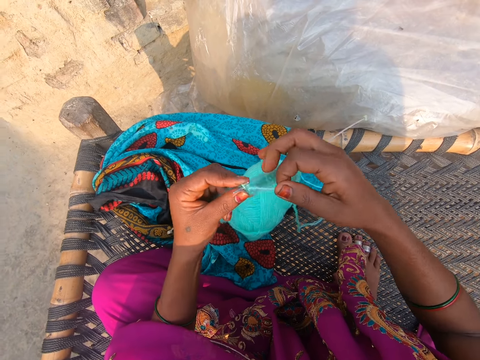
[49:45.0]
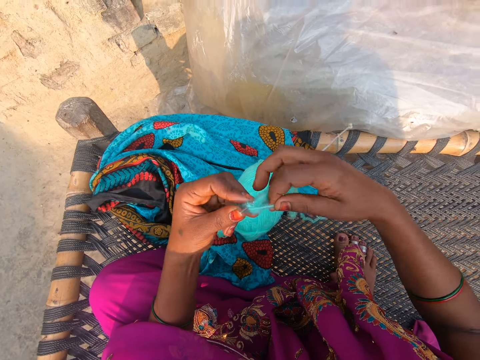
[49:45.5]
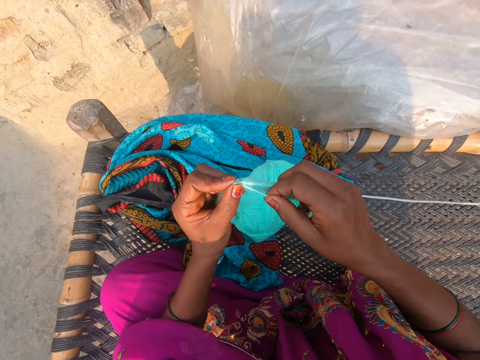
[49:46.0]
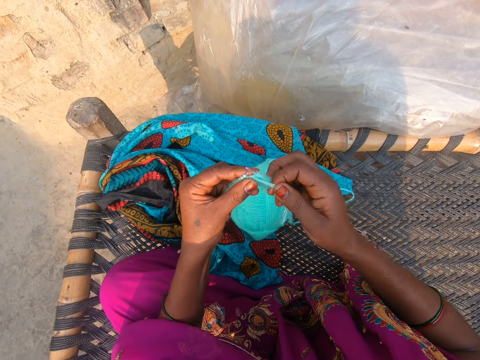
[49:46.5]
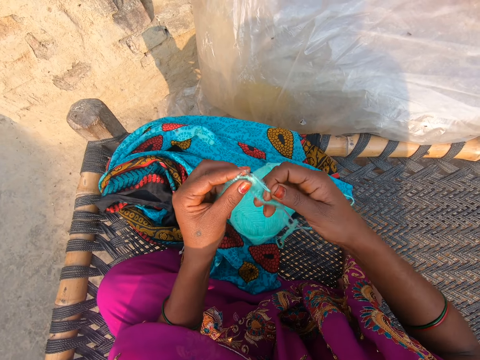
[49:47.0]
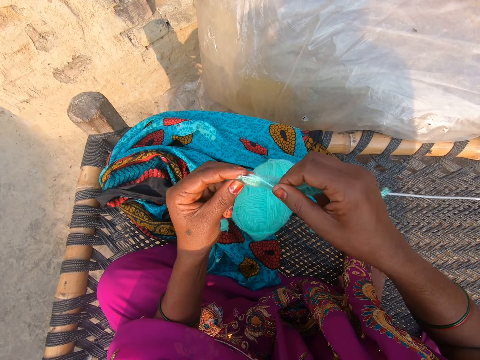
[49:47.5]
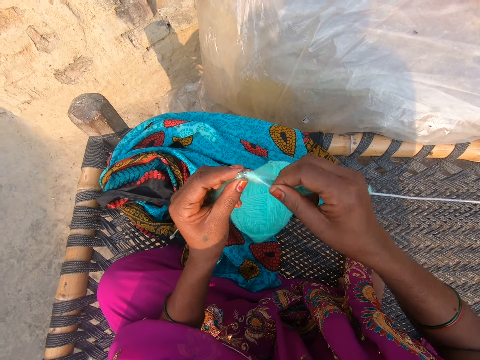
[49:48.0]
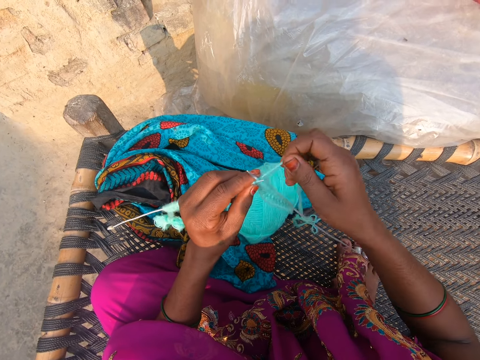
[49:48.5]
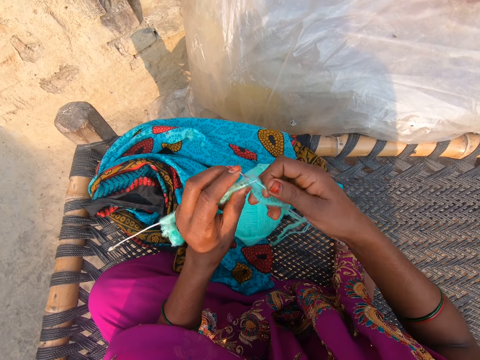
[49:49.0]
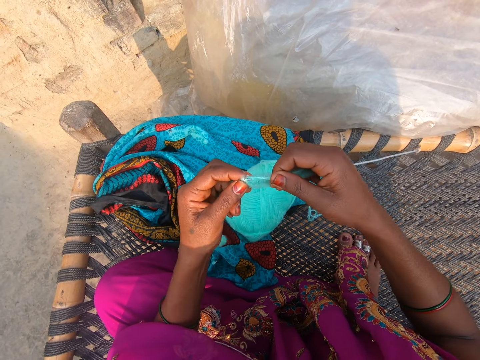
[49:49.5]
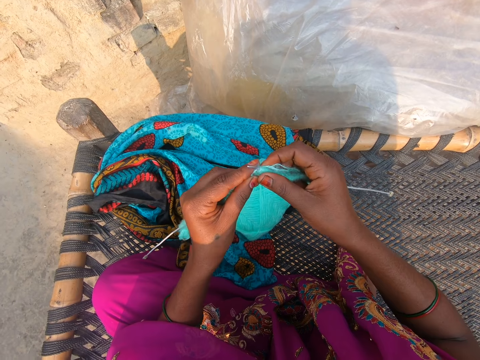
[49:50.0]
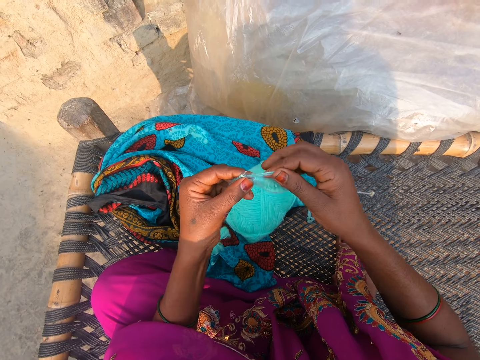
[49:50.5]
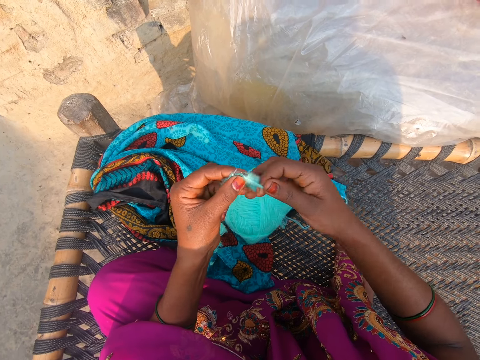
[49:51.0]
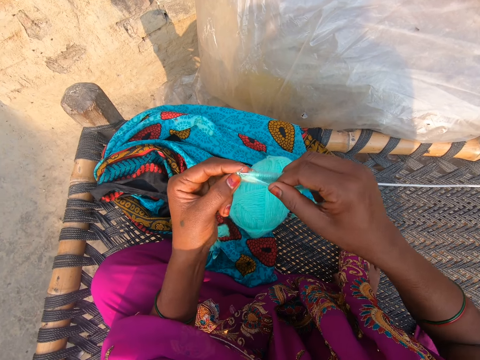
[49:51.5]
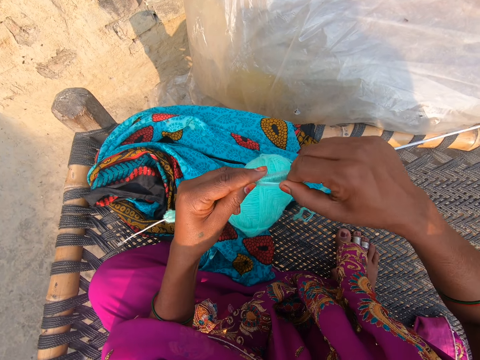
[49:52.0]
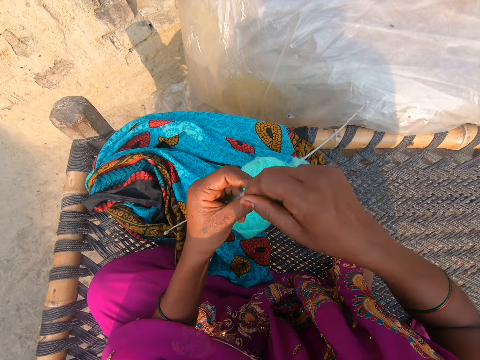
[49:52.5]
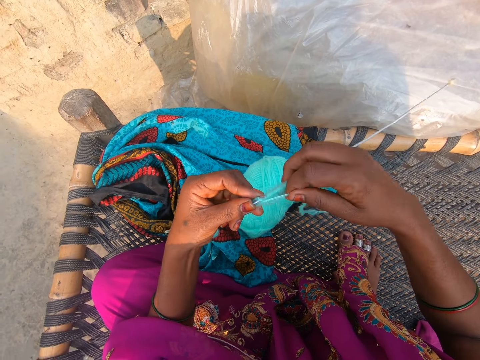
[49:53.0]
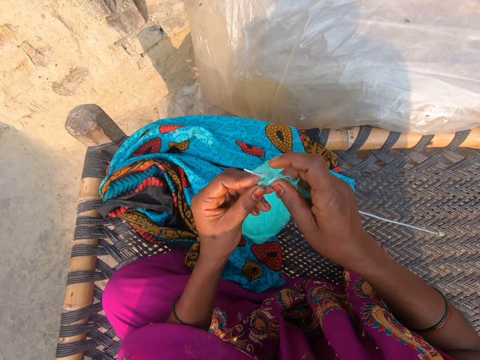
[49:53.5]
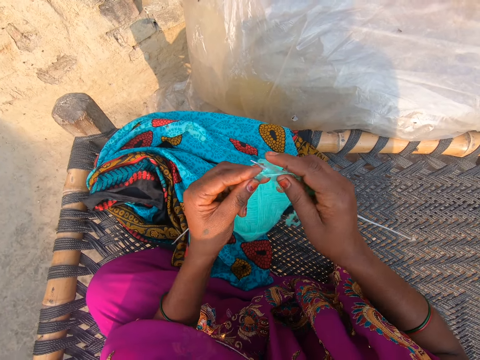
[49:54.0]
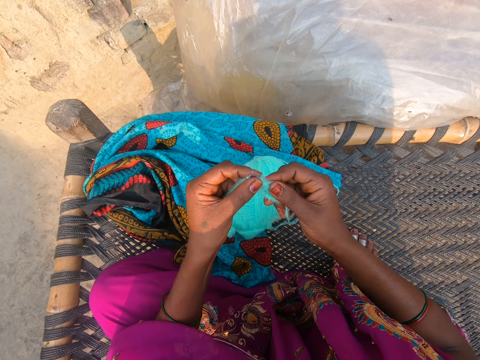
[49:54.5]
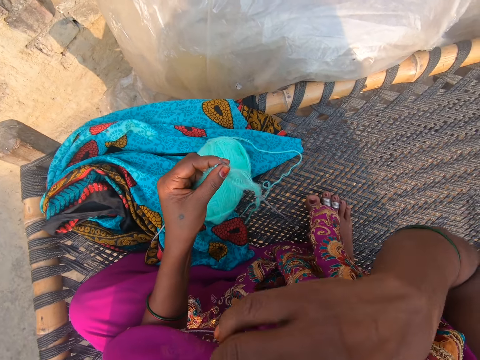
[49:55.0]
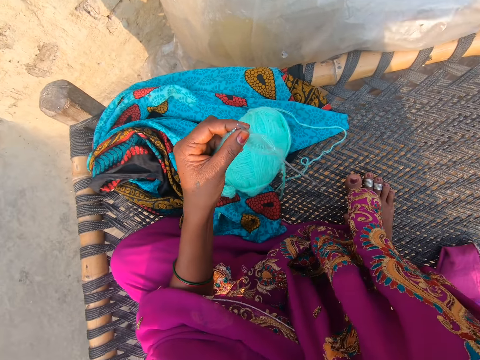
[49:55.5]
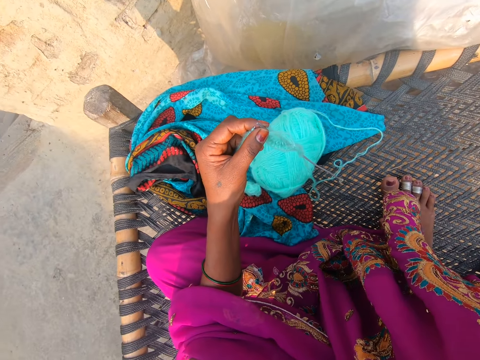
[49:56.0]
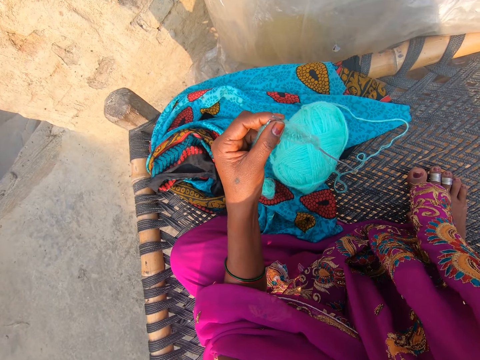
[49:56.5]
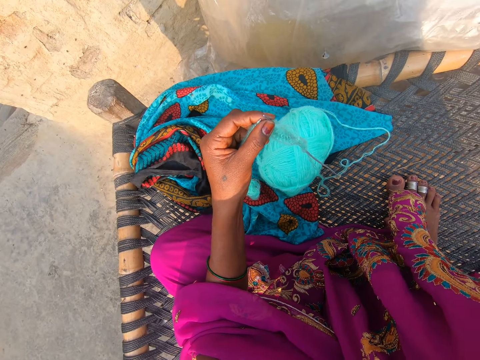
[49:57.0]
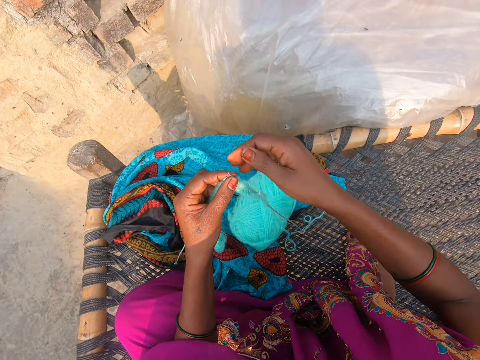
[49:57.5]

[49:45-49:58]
The camera wearer moves the thread around the needle hook. She does this repeatedly. She touches the face, touches the camera and lifts up her right hand.

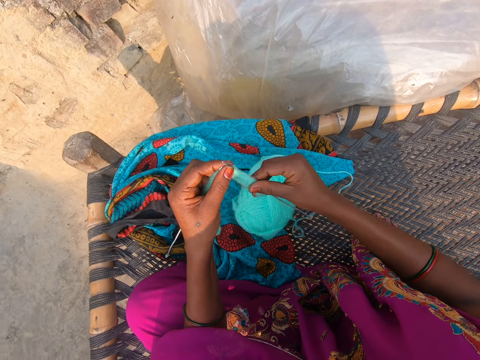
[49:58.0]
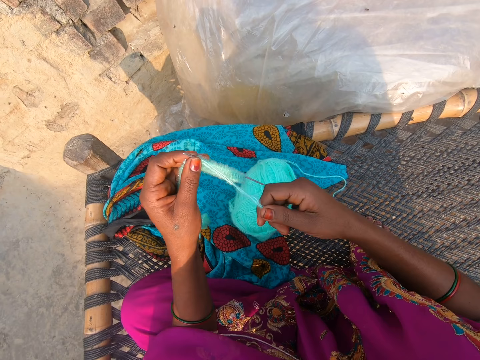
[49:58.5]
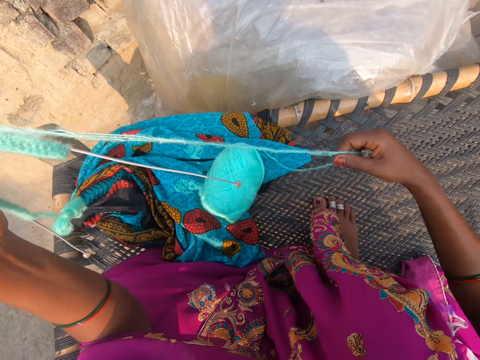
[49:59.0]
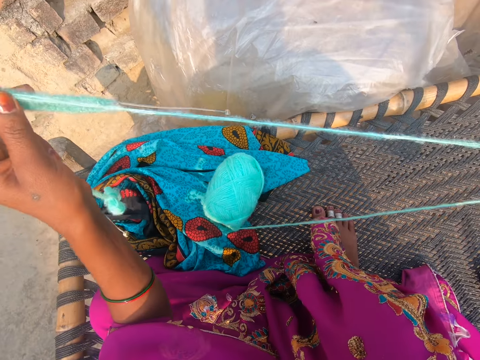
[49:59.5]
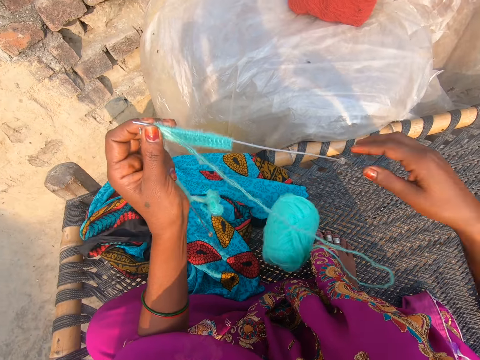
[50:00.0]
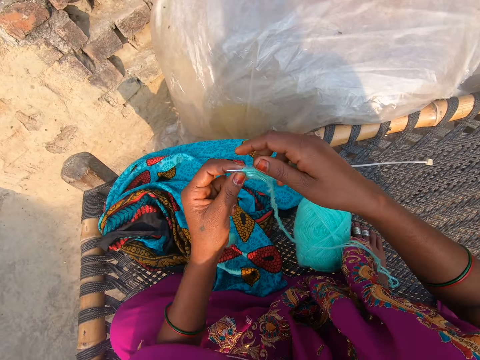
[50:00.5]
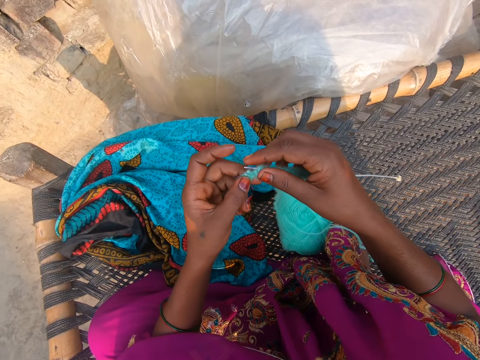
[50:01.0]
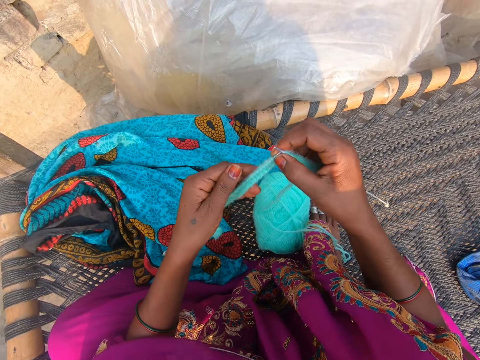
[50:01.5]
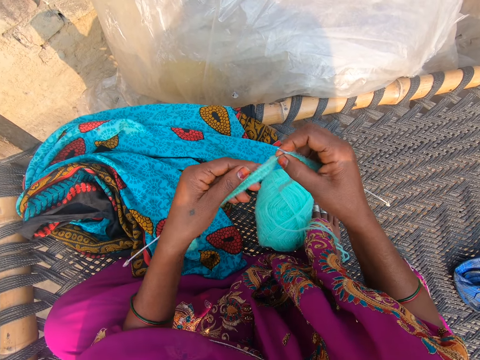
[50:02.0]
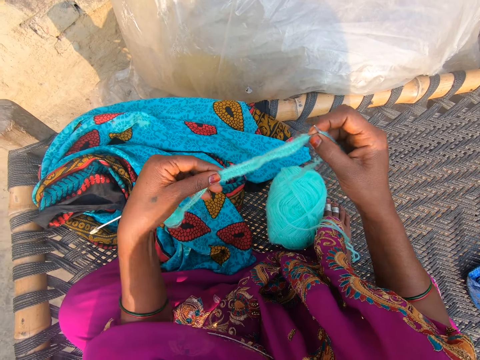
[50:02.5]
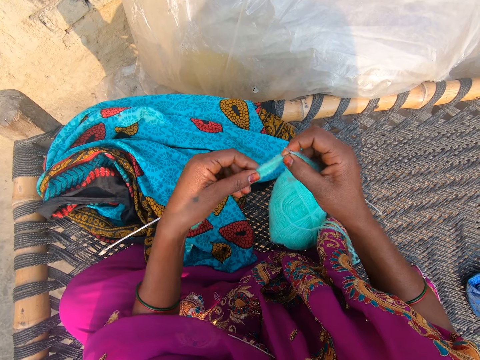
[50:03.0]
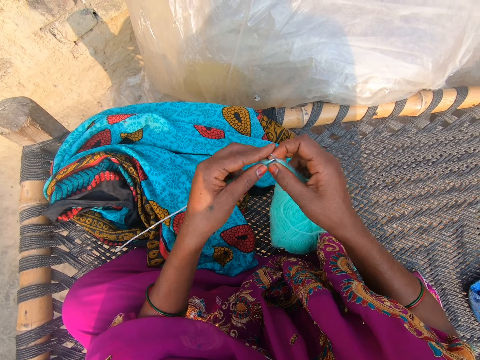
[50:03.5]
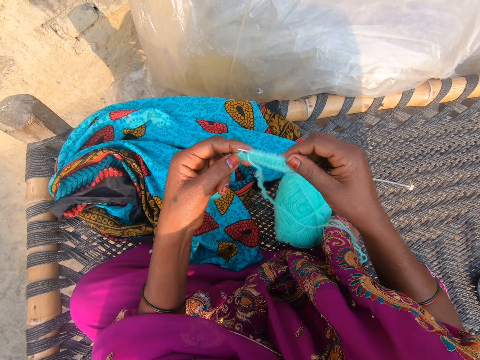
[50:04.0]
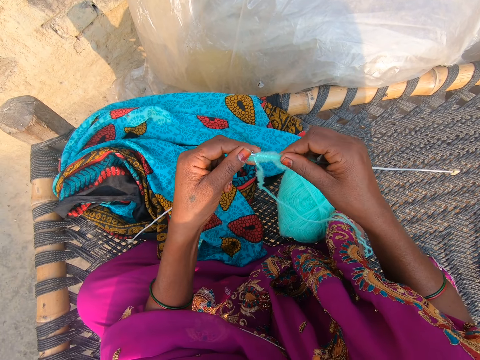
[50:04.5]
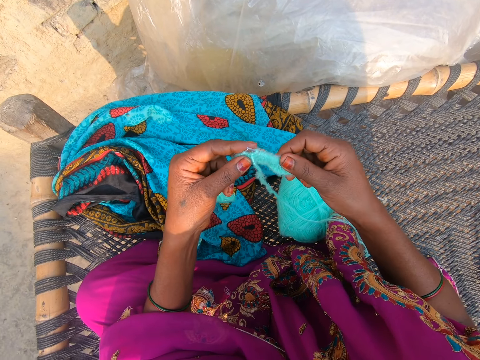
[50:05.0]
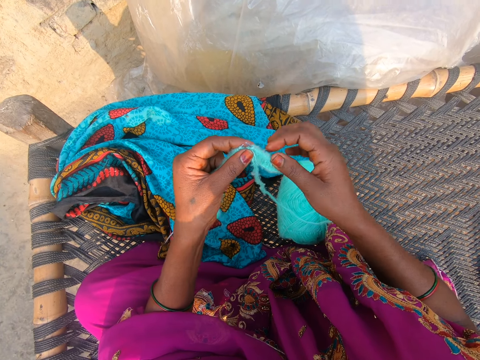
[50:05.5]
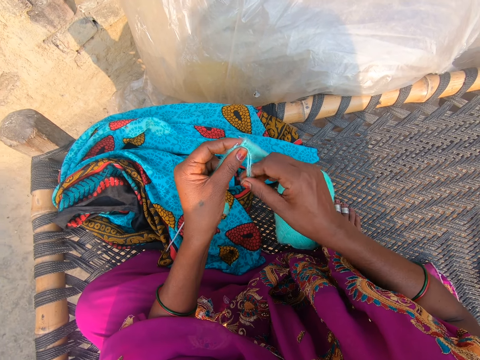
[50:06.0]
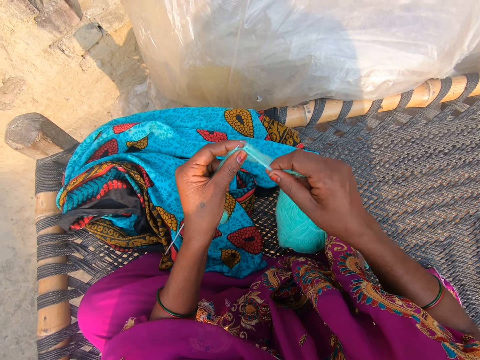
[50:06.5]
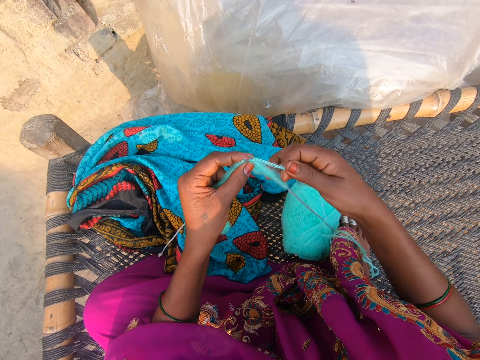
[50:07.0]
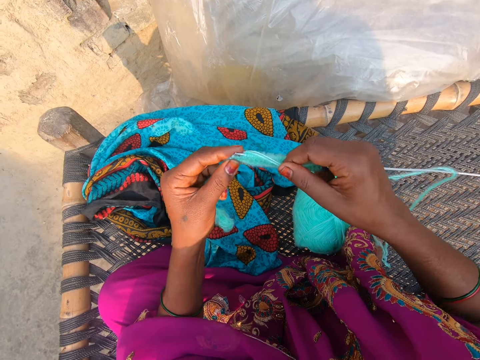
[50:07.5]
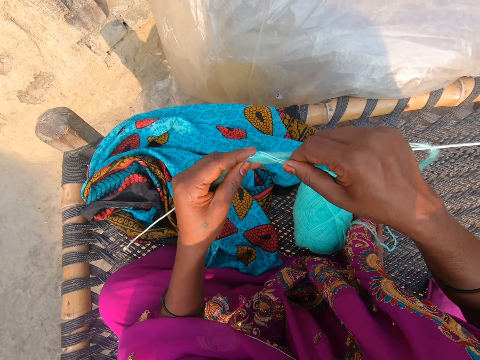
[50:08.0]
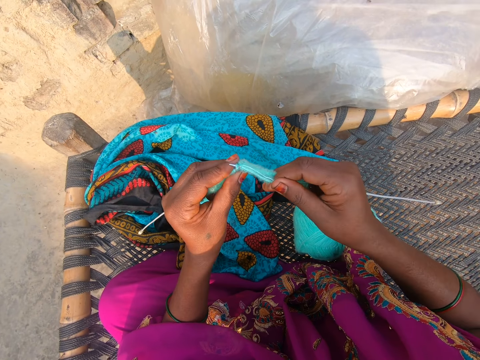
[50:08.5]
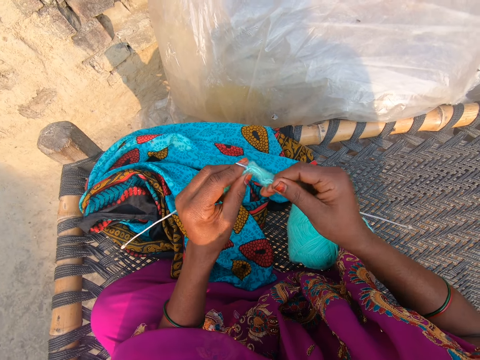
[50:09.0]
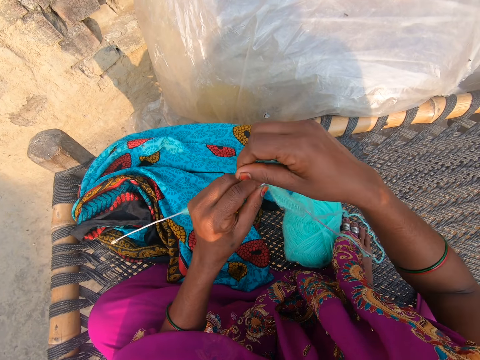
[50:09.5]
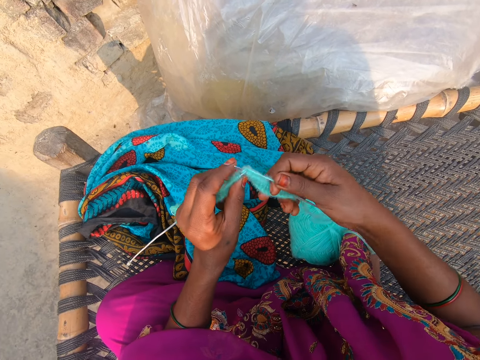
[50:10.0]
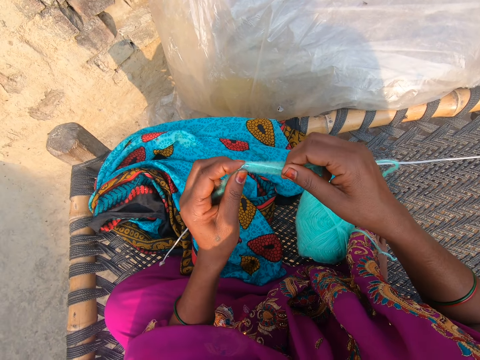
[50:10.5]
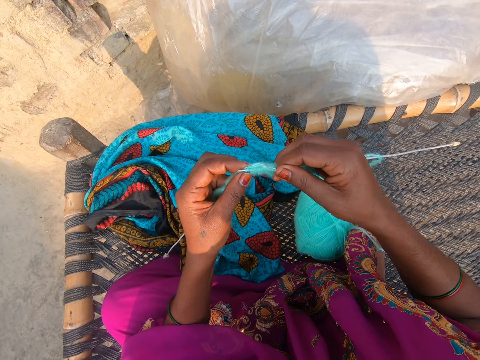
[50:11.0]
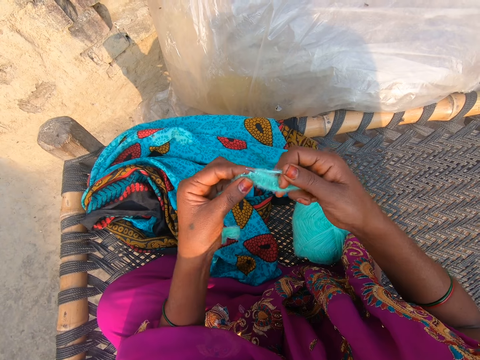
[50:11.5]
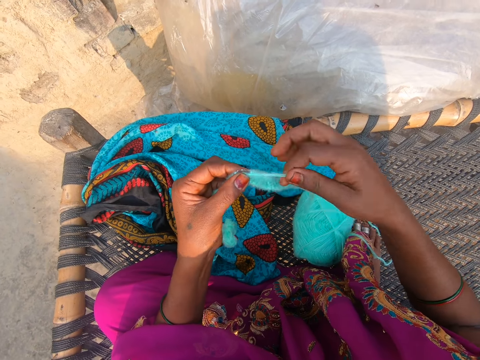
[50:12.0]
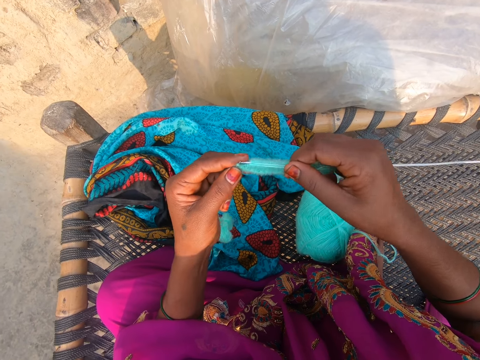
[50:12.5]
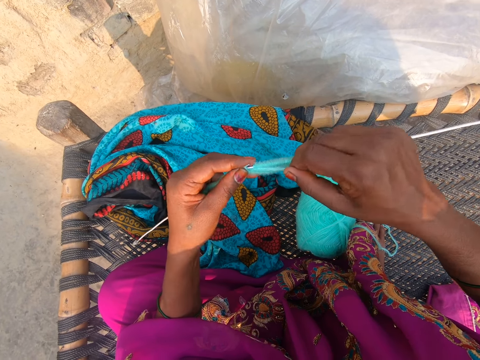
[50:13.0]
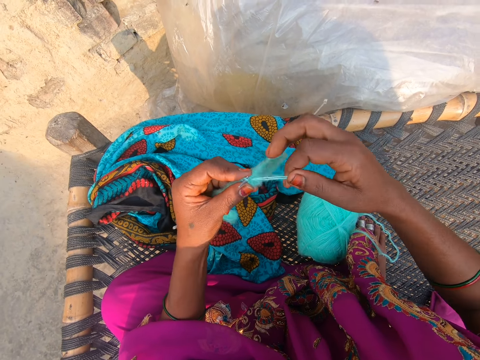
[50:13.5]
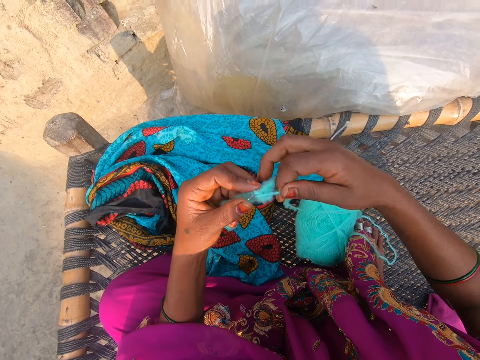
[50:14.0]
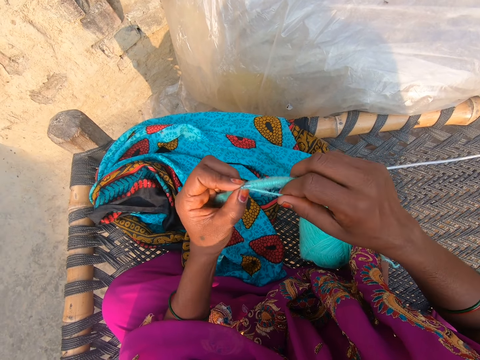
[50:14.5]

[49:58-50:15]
The camera wearer straightens the thread and pulls the thread. They straighten the fabric and knit the fabric. They move the thread around the needle hook. They do this repeatedly.
